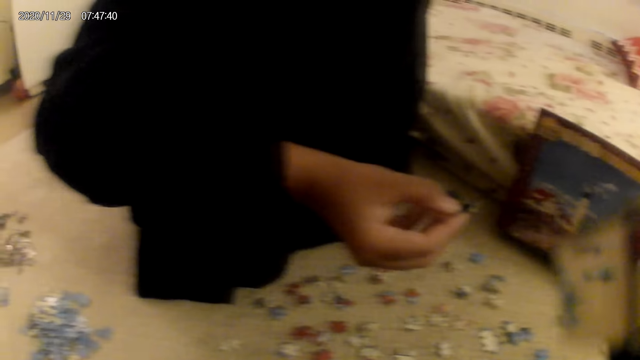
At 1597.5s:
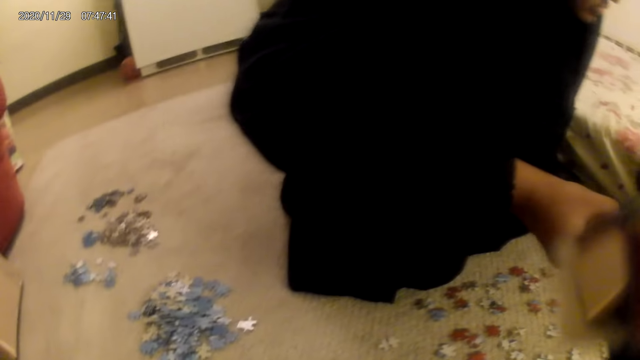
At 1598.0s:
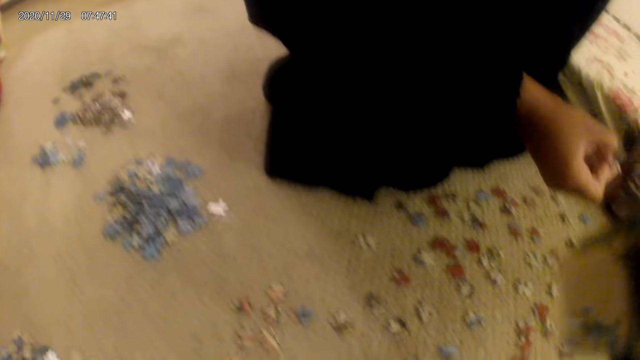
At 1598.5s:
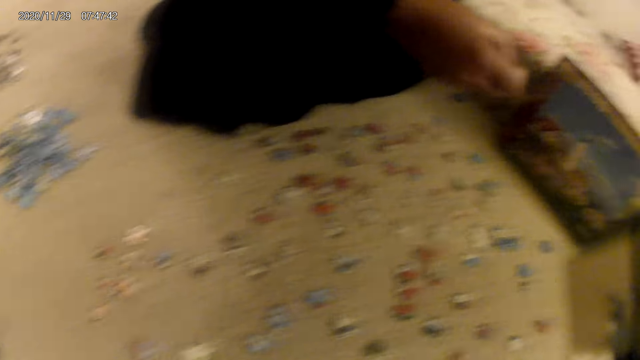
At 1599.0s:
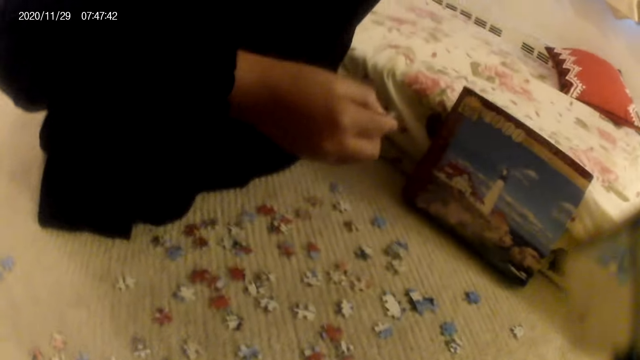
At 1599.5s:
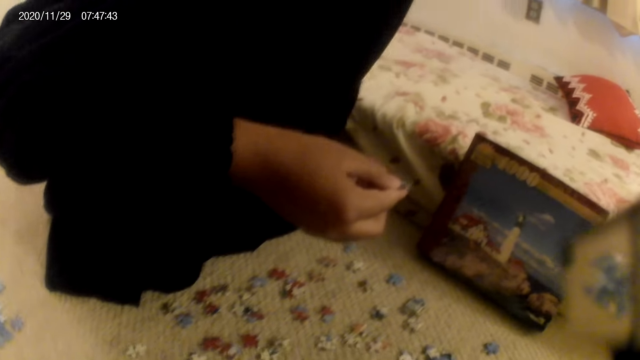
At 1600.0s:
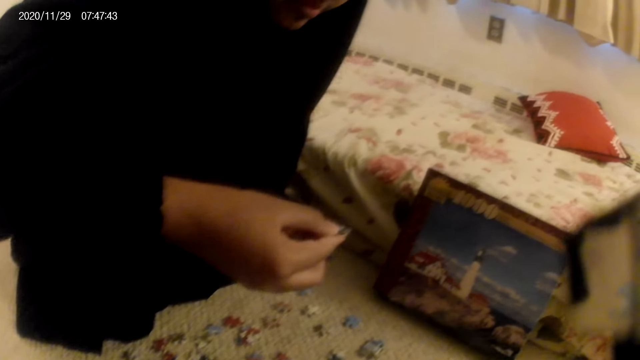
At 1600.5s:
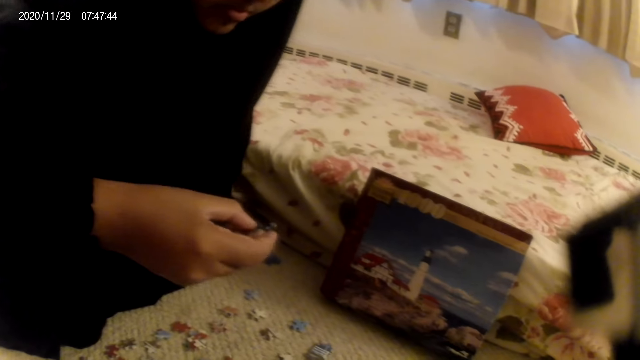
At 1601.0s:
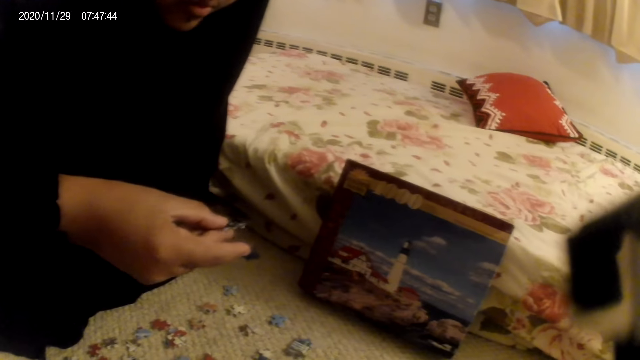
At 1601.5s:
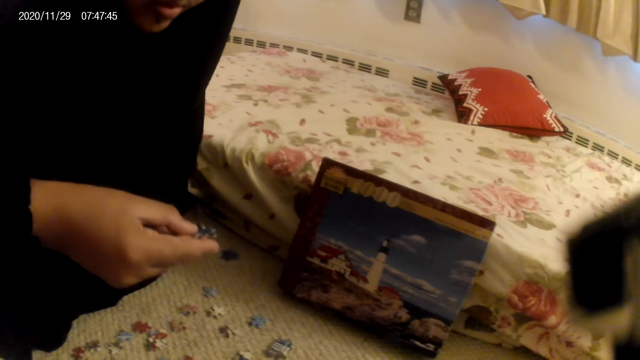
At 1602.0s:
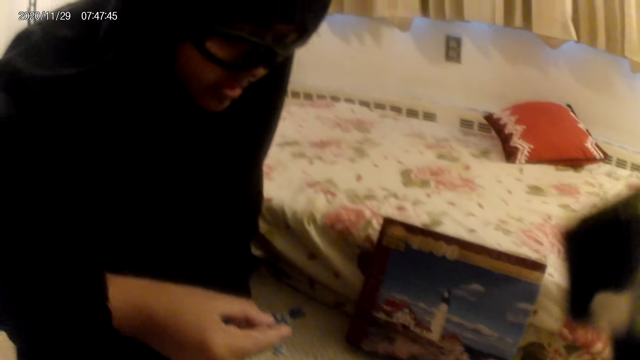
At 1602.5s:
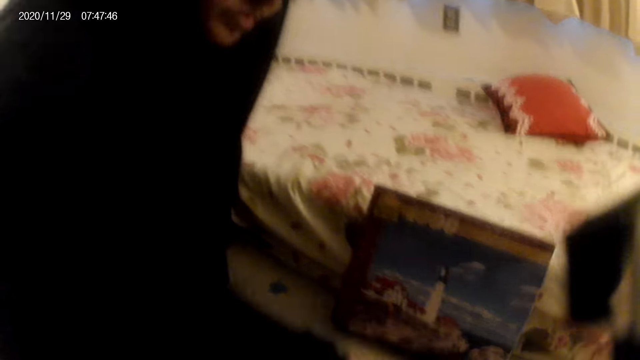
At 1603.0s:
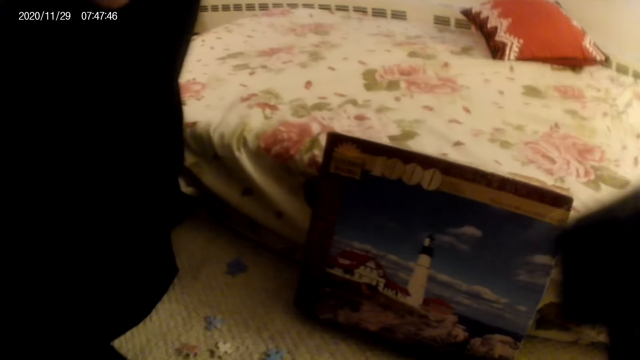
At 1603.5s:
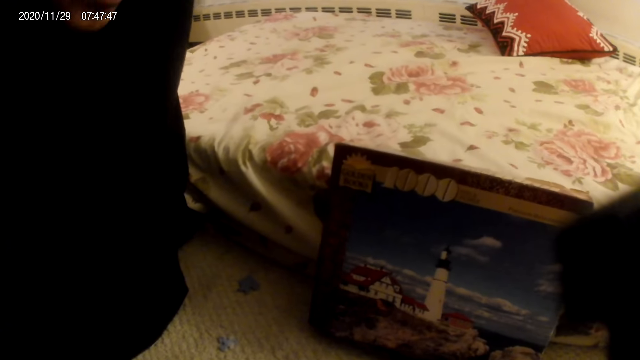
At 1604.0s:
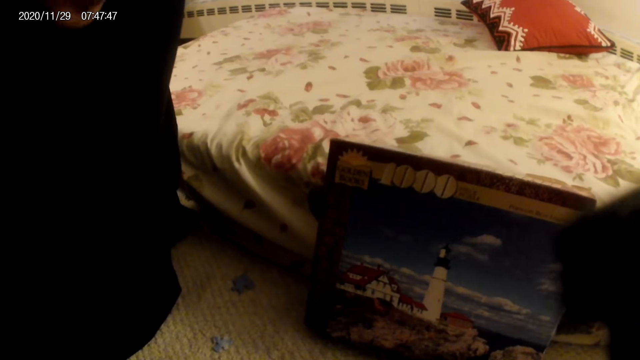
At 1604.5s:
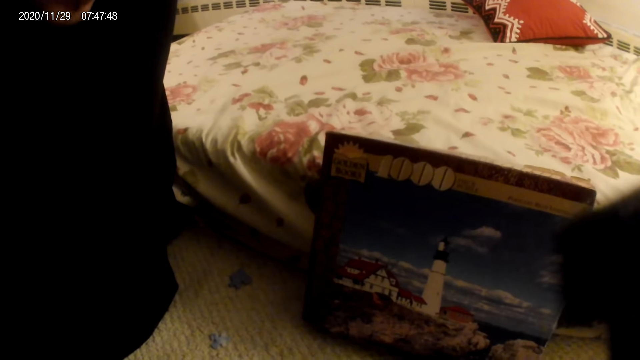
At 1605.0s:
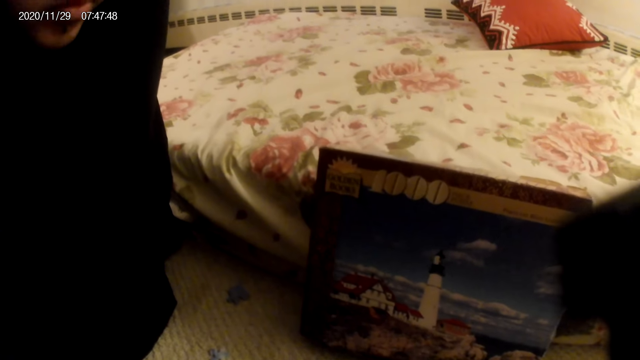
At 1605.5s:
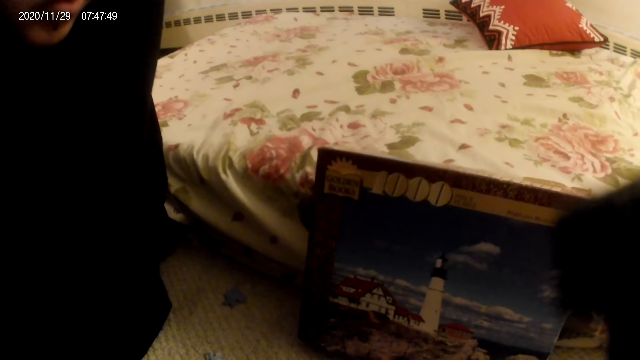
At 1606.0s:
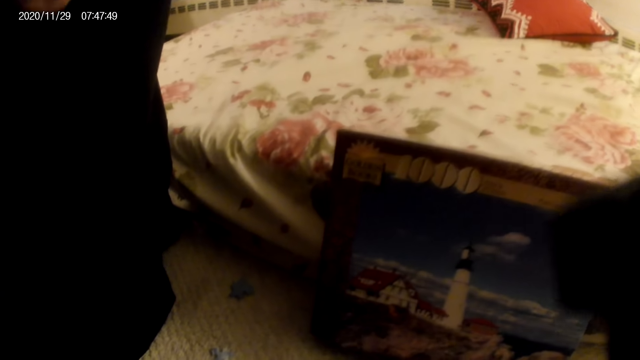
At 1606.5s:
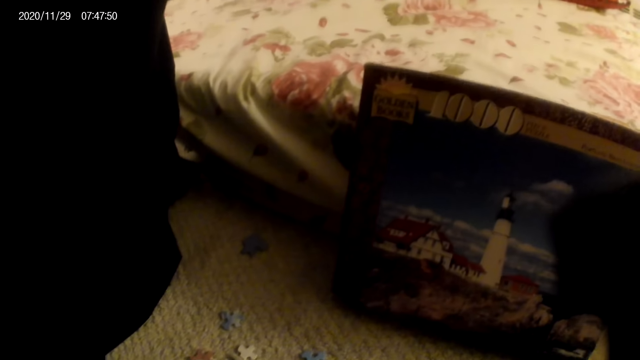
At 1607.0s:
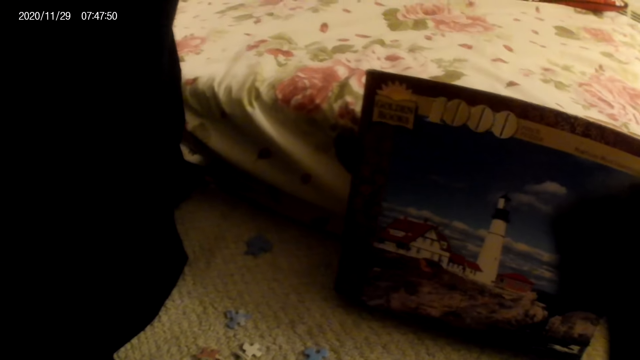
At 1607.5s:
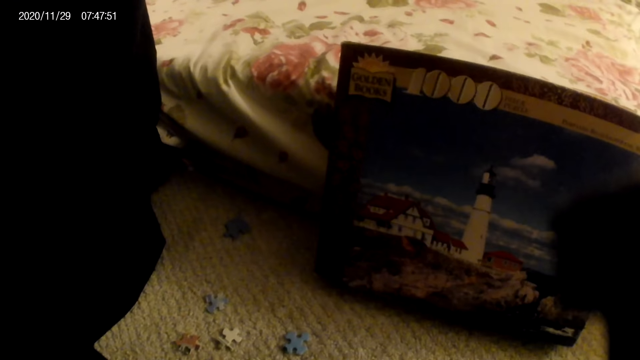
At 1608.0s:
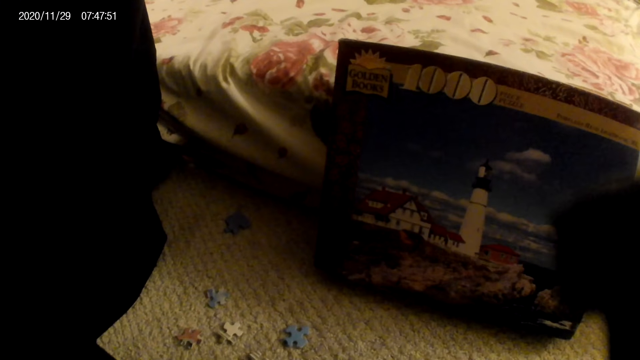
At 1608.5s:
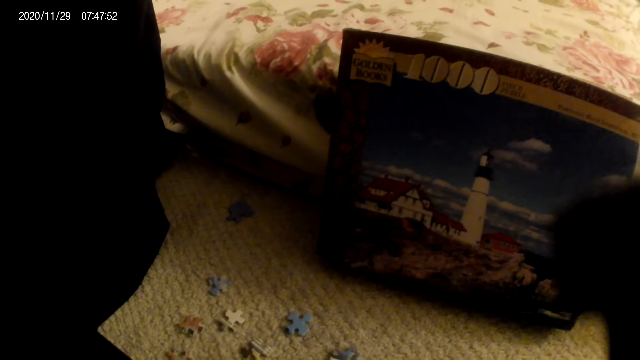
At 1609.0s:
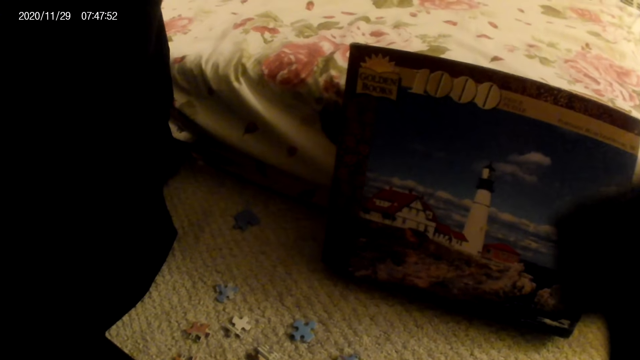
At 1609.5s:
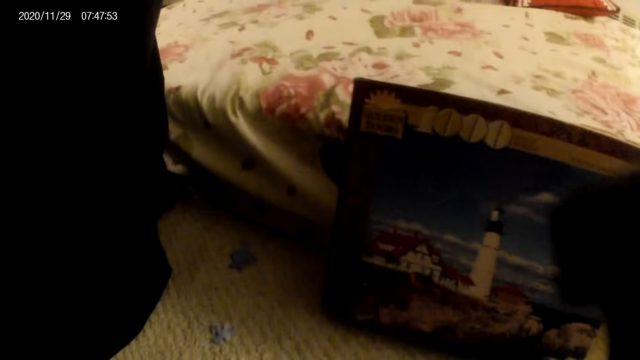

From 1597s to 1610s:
A woman holds a card on the hand. The camera wearer does something. The woman looks at a jigsaw puzzle piece. The woman looks at the jigsaw puzzle piece again. The woman holds the card on the hand. The woman drops the card on the floor. The camera wearer does something. The woman does something.

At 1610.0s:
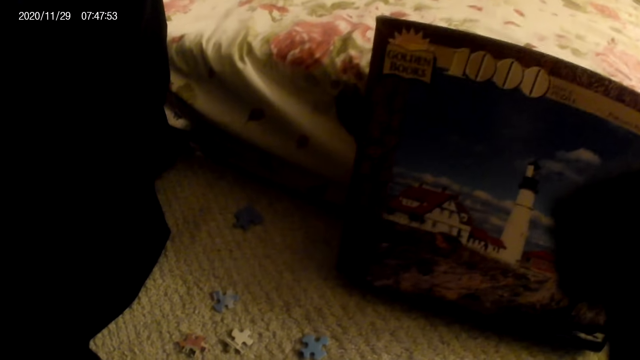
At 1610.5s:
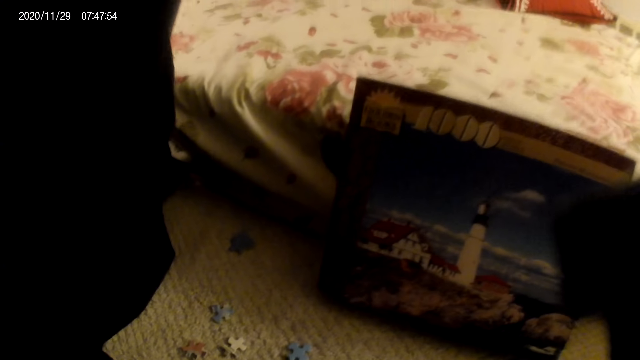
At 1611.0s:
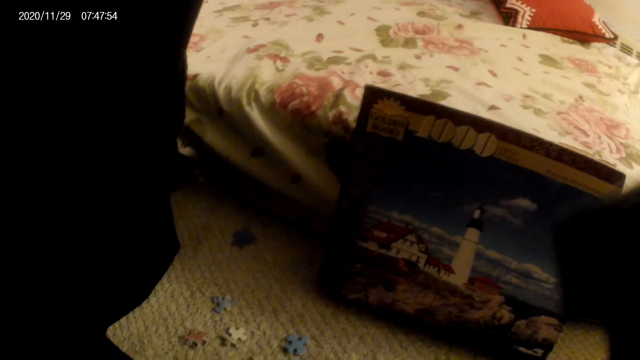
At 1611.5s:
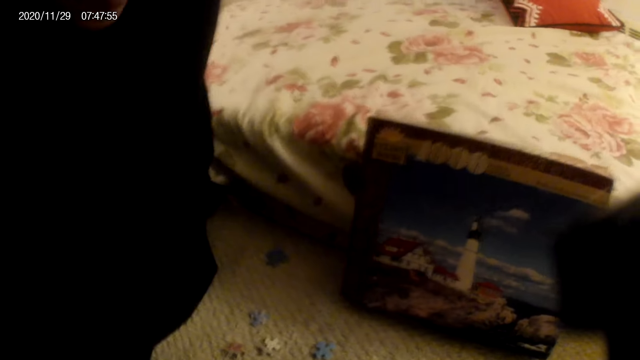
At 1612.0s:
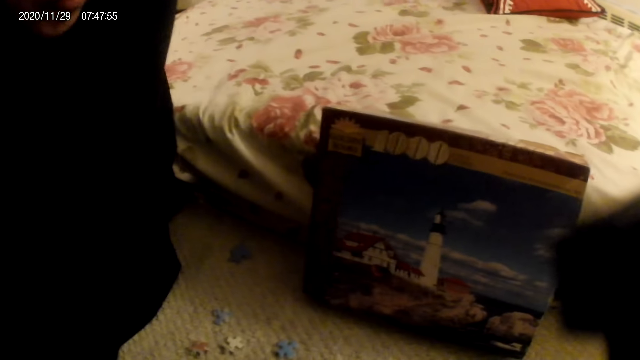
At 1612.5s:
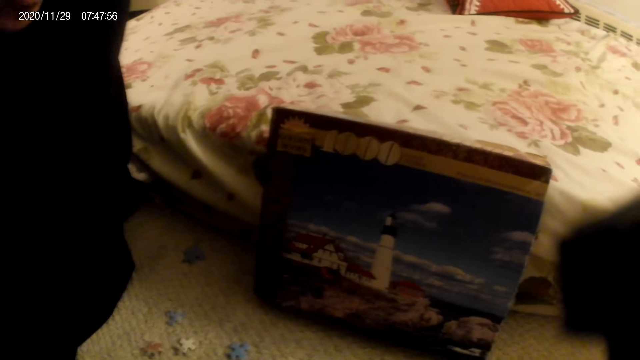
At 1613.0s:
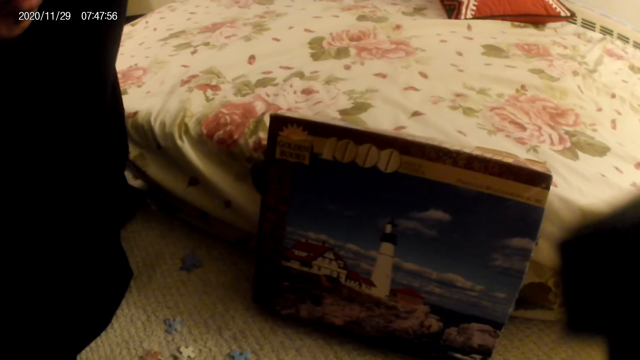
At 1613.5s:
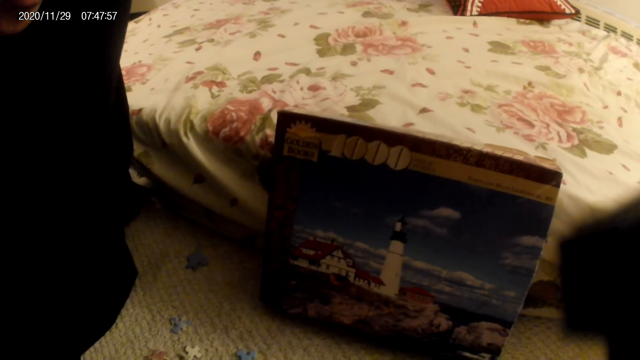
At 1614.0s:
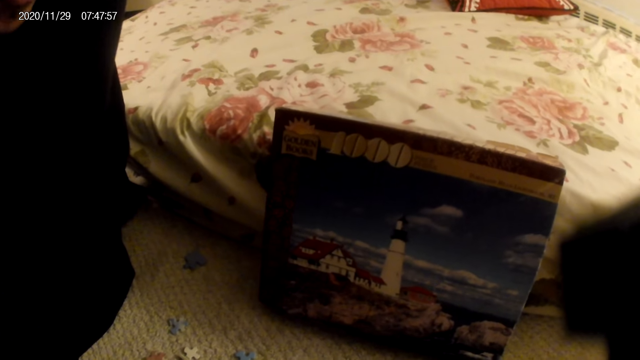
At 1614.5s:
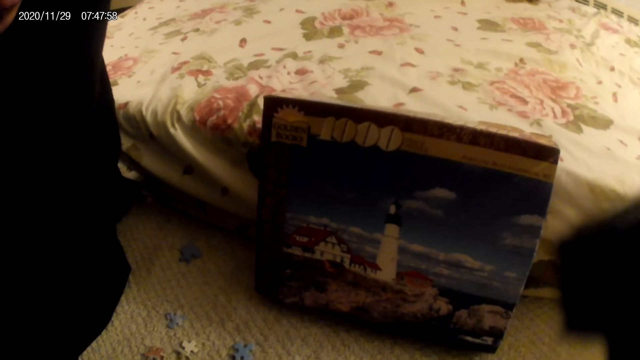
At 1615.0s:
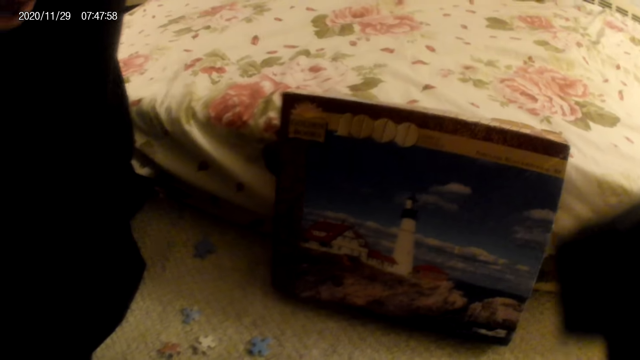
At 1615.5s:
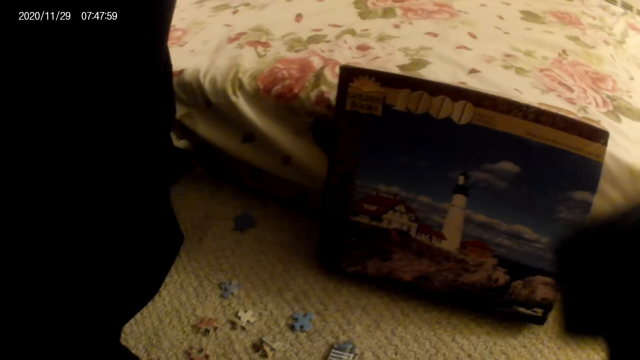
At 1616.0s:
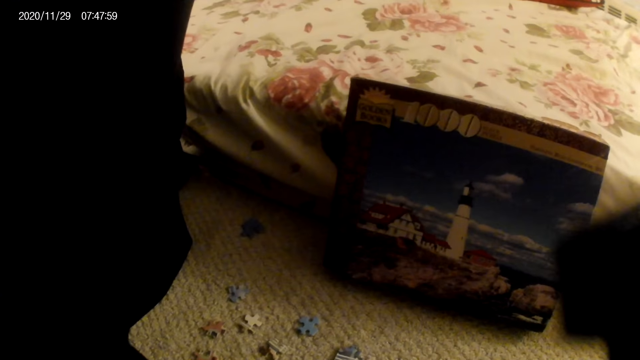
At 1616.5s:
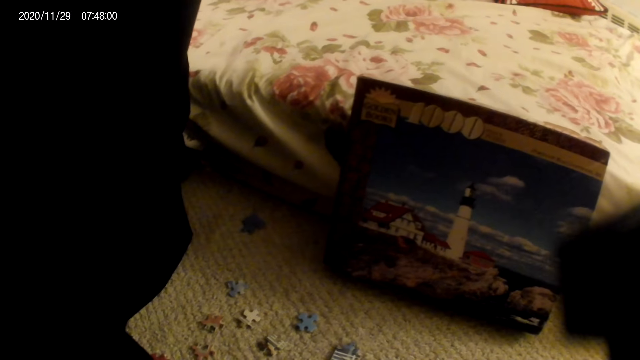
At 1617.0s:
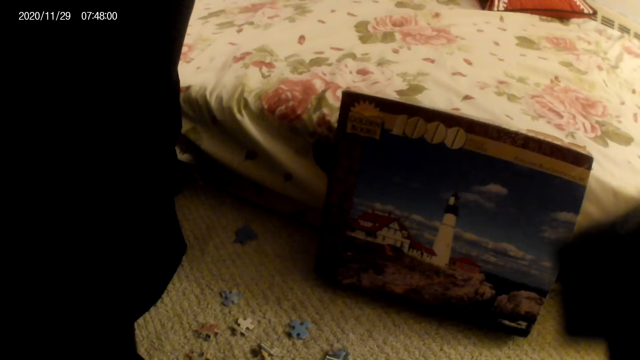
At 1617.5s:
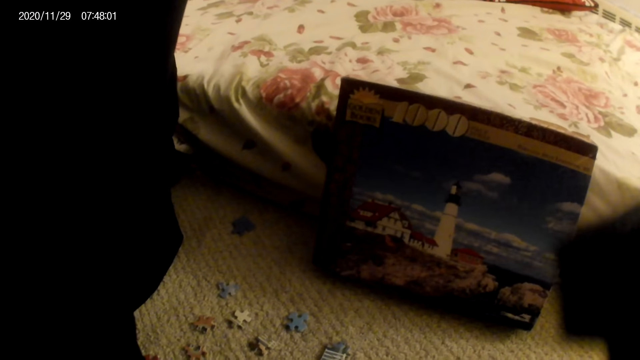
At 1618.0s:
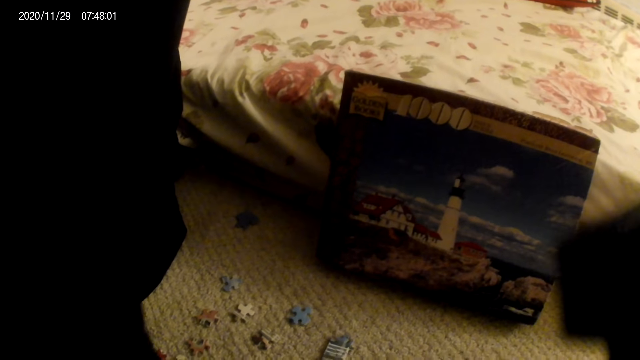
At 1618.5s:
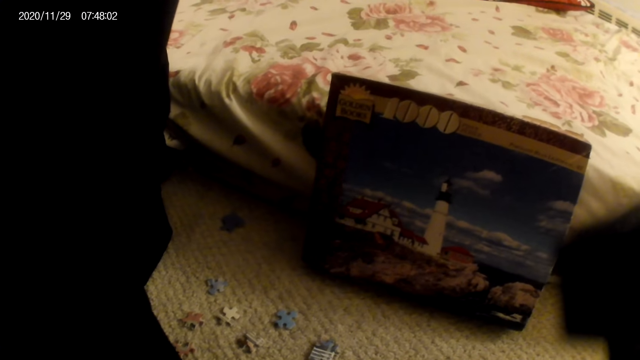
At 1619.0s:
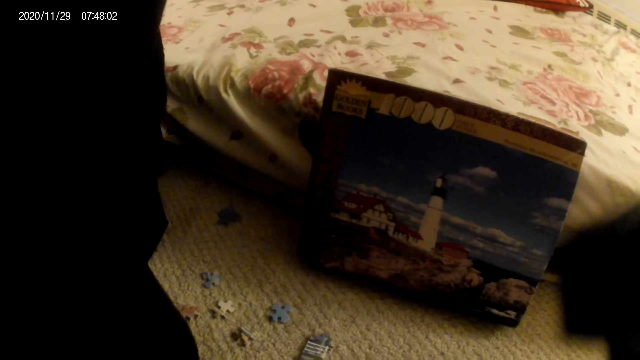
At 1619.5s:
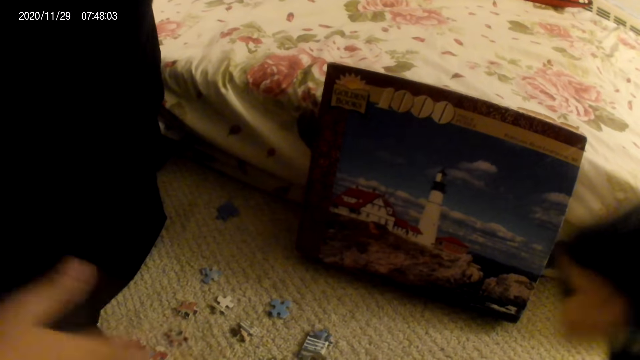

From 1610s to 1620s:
A woman moves a card on the floor.
